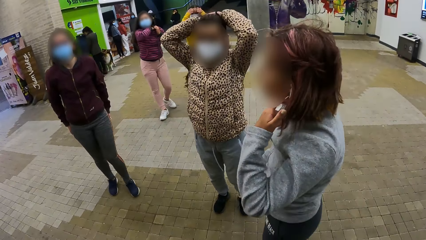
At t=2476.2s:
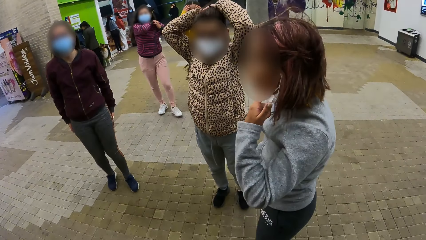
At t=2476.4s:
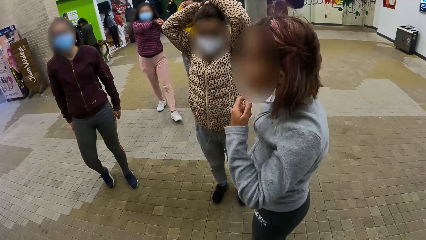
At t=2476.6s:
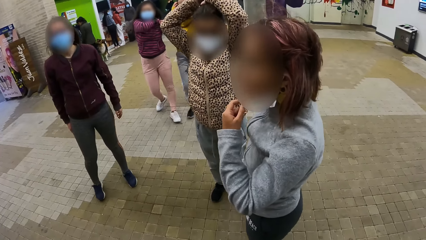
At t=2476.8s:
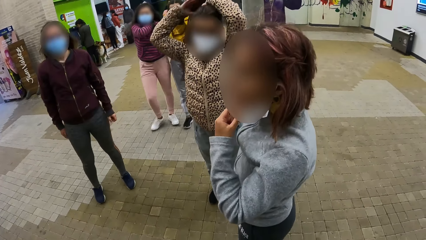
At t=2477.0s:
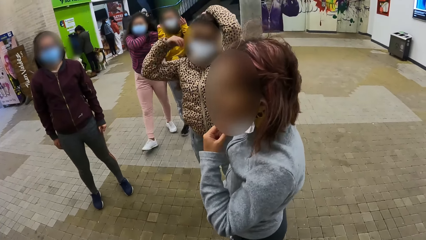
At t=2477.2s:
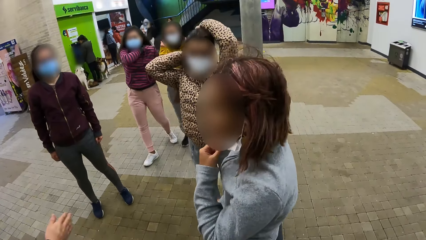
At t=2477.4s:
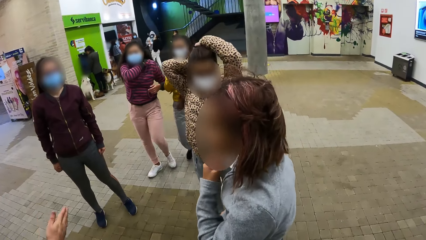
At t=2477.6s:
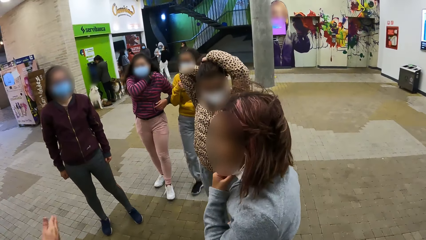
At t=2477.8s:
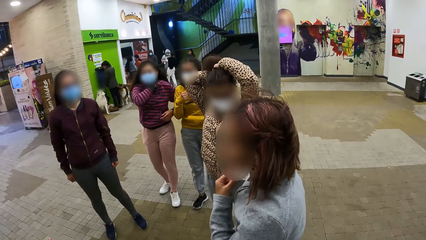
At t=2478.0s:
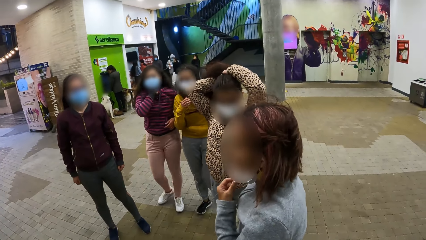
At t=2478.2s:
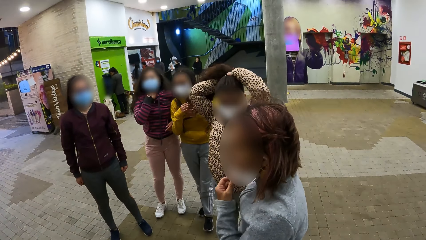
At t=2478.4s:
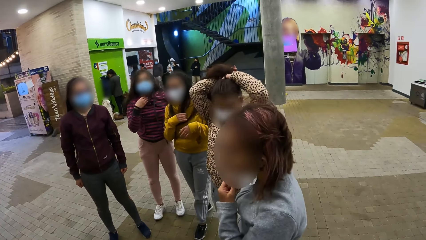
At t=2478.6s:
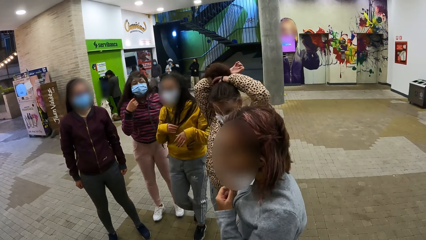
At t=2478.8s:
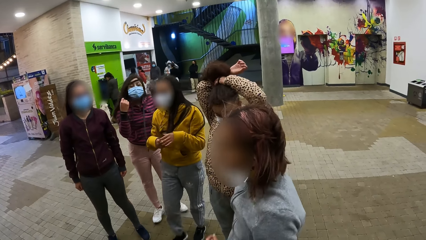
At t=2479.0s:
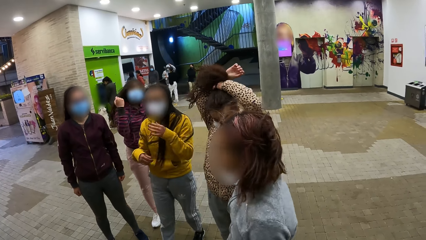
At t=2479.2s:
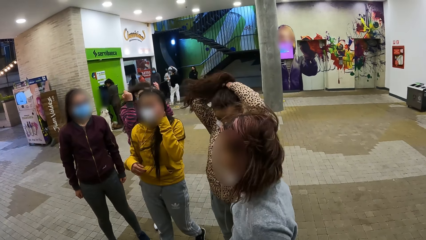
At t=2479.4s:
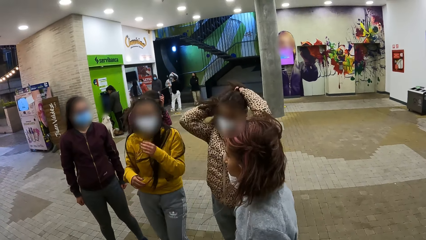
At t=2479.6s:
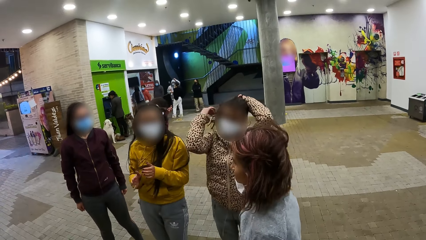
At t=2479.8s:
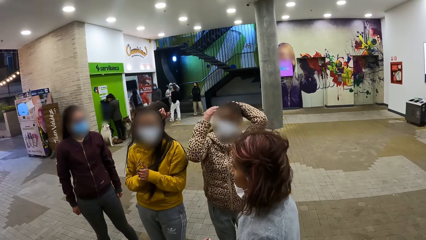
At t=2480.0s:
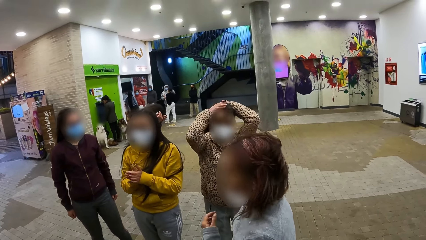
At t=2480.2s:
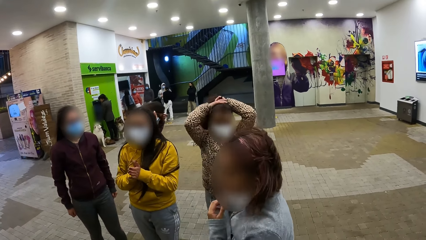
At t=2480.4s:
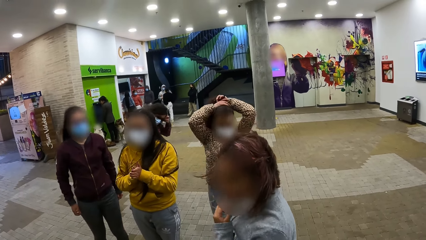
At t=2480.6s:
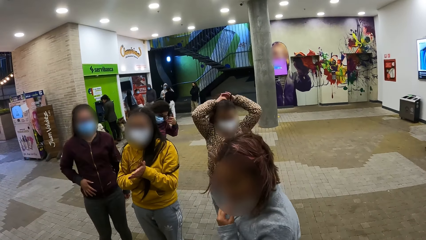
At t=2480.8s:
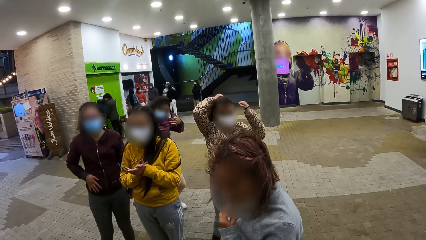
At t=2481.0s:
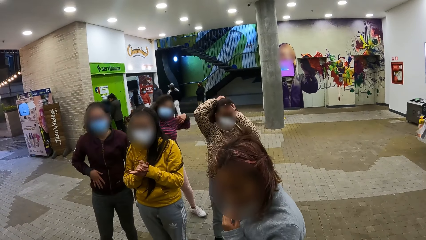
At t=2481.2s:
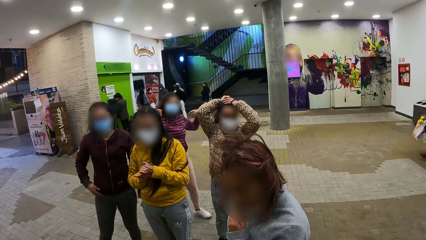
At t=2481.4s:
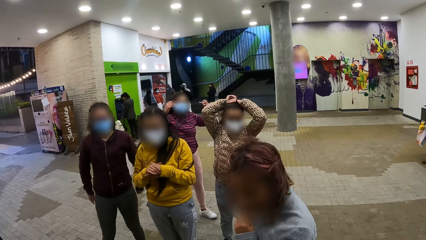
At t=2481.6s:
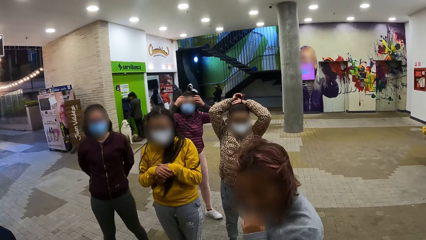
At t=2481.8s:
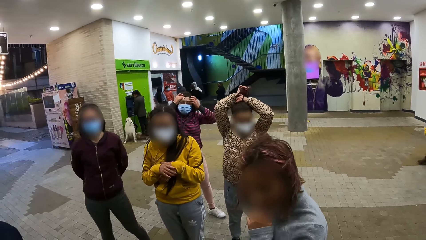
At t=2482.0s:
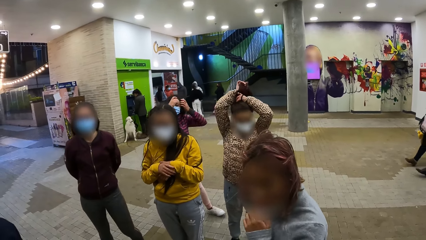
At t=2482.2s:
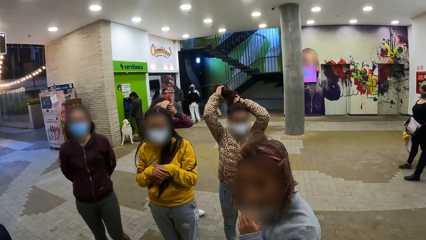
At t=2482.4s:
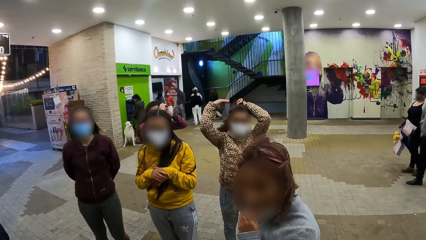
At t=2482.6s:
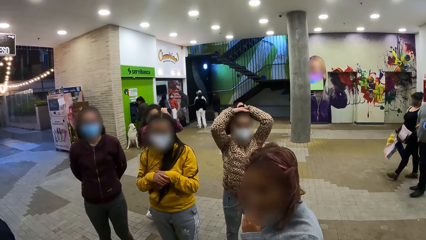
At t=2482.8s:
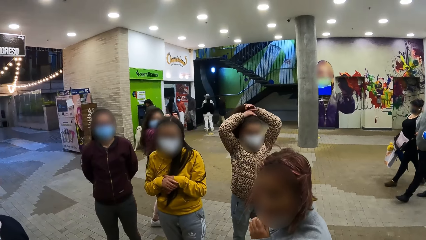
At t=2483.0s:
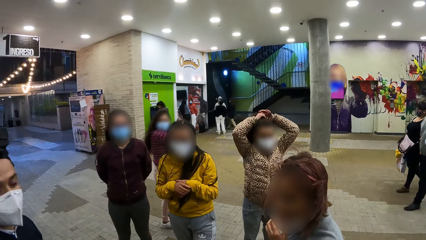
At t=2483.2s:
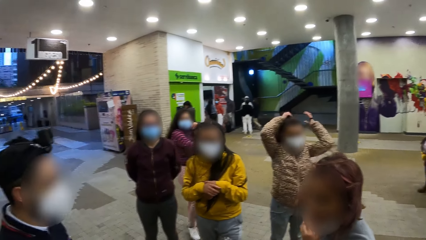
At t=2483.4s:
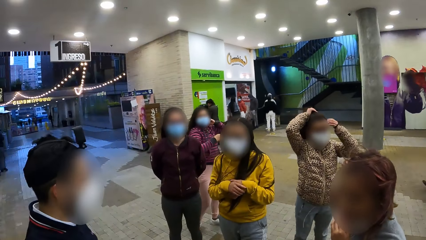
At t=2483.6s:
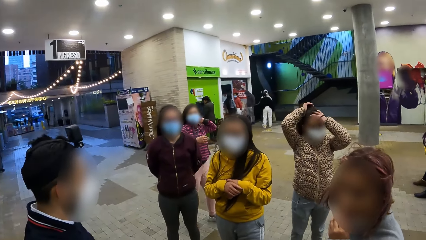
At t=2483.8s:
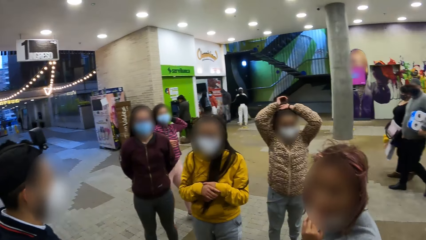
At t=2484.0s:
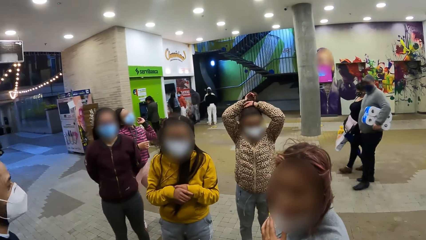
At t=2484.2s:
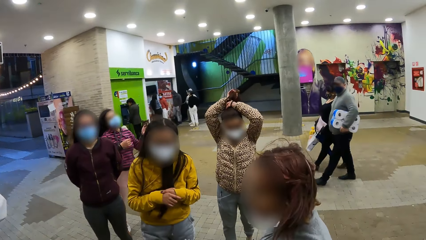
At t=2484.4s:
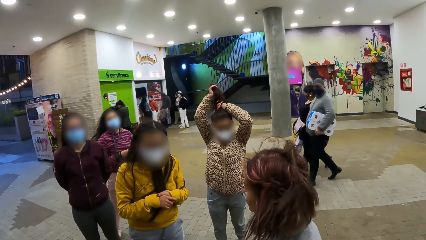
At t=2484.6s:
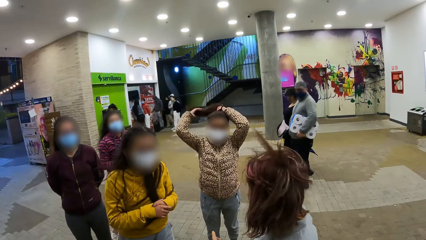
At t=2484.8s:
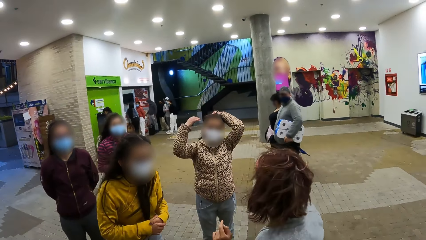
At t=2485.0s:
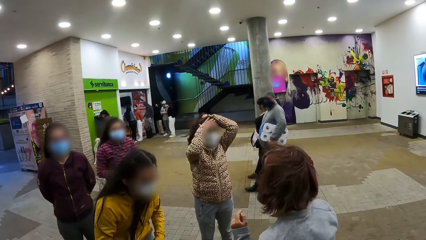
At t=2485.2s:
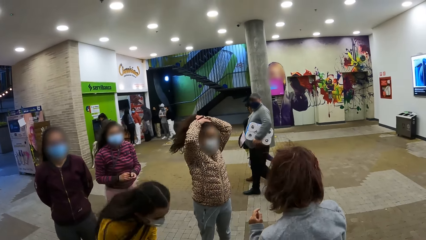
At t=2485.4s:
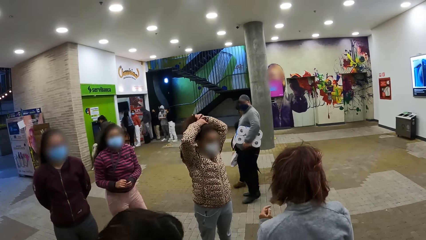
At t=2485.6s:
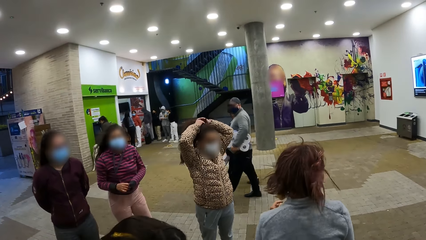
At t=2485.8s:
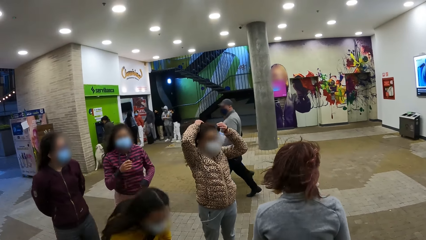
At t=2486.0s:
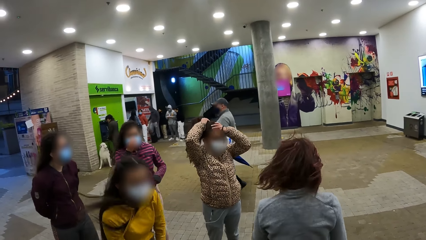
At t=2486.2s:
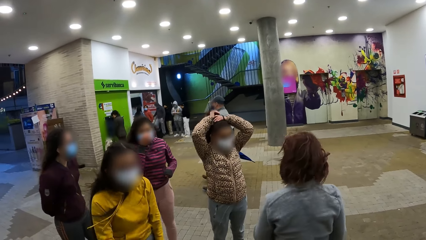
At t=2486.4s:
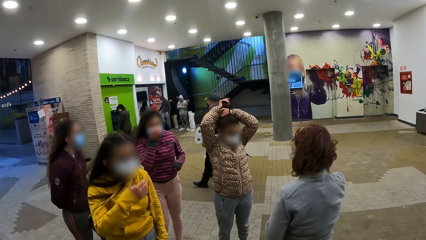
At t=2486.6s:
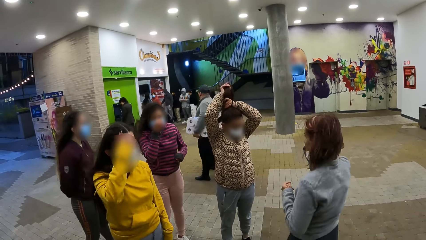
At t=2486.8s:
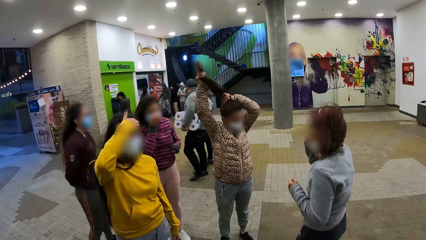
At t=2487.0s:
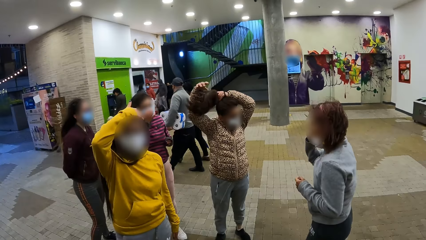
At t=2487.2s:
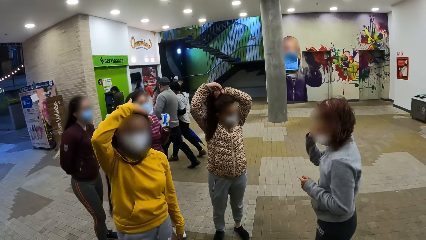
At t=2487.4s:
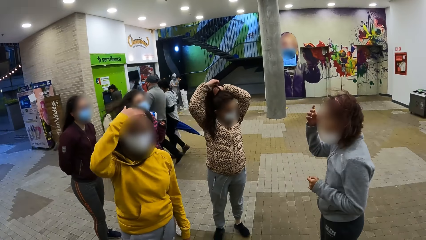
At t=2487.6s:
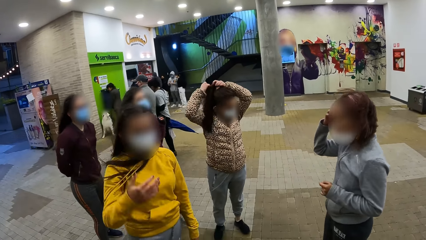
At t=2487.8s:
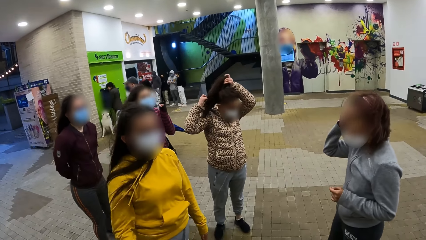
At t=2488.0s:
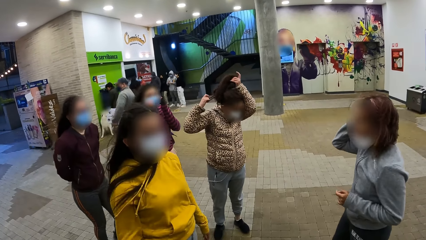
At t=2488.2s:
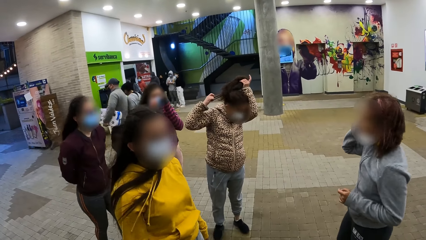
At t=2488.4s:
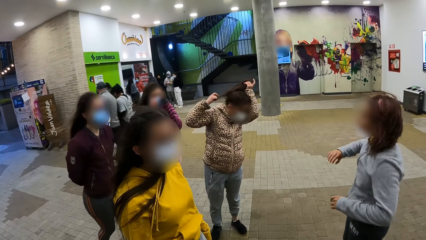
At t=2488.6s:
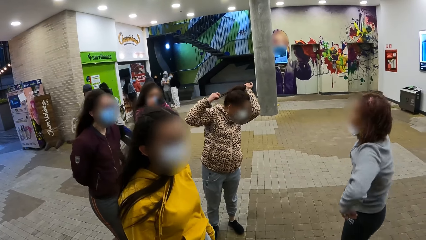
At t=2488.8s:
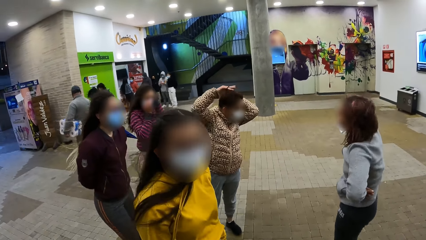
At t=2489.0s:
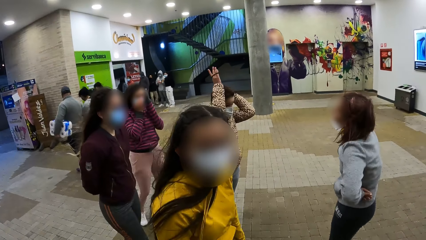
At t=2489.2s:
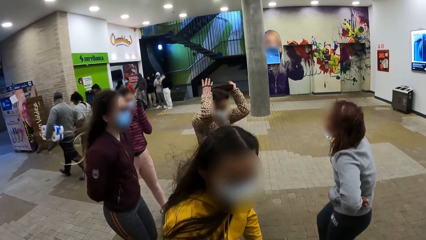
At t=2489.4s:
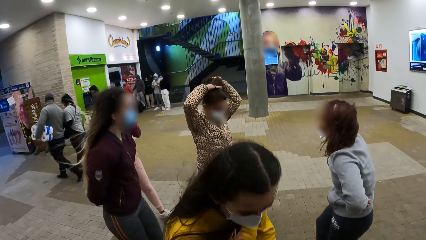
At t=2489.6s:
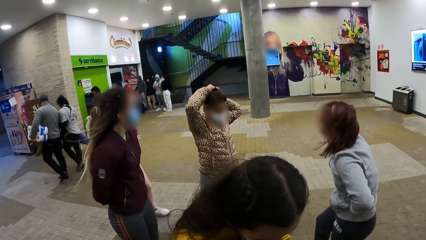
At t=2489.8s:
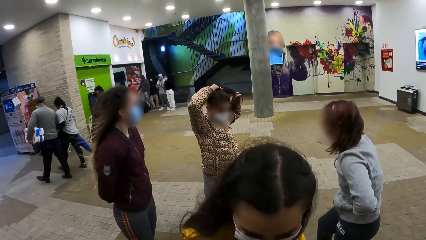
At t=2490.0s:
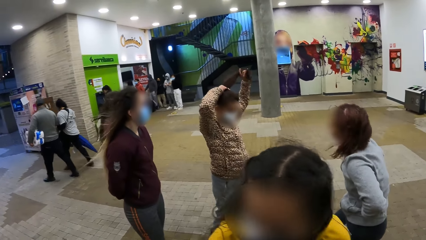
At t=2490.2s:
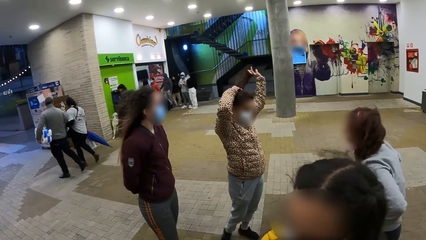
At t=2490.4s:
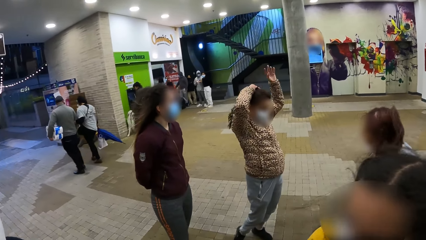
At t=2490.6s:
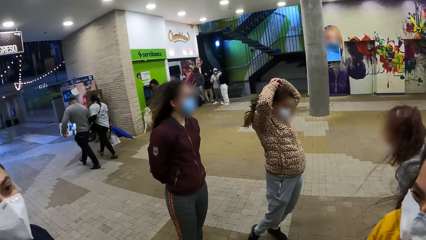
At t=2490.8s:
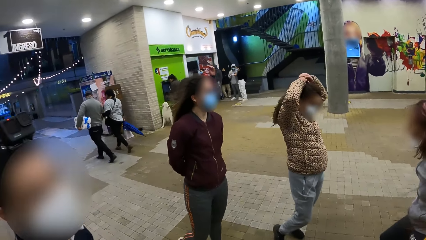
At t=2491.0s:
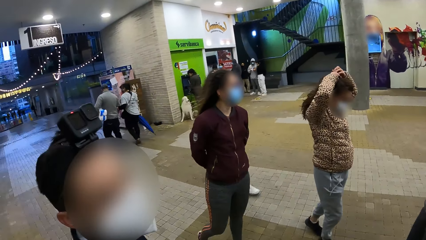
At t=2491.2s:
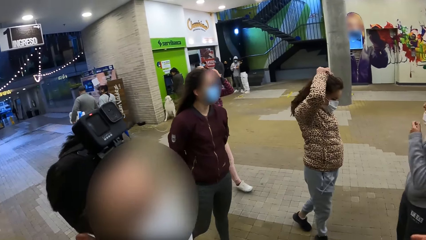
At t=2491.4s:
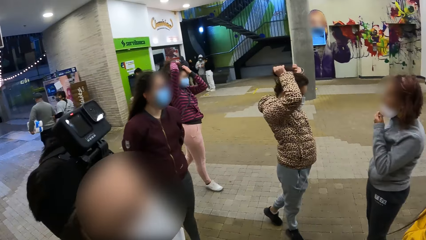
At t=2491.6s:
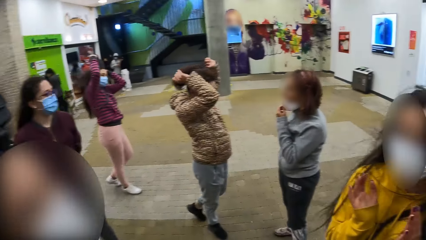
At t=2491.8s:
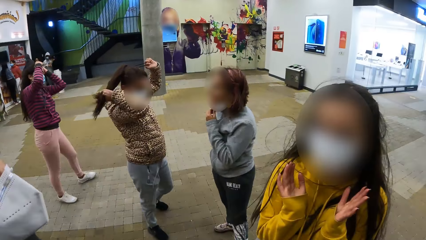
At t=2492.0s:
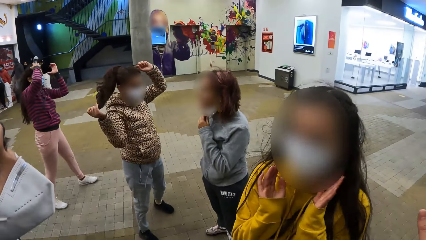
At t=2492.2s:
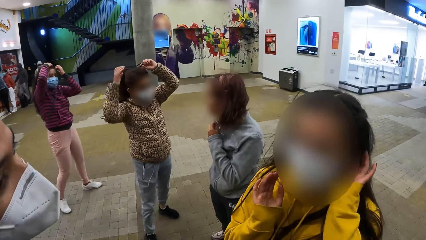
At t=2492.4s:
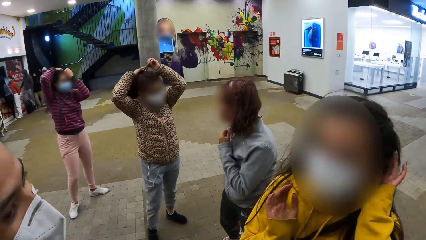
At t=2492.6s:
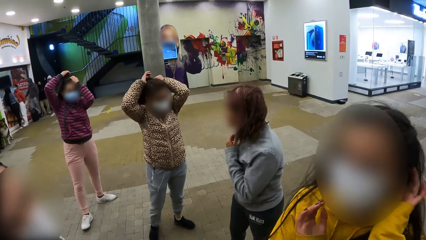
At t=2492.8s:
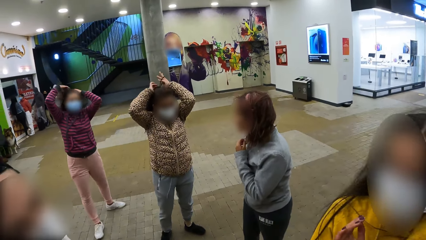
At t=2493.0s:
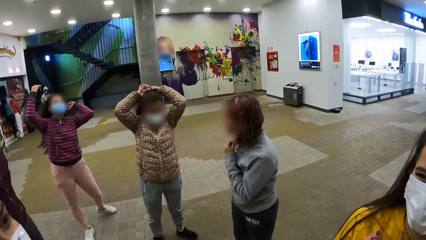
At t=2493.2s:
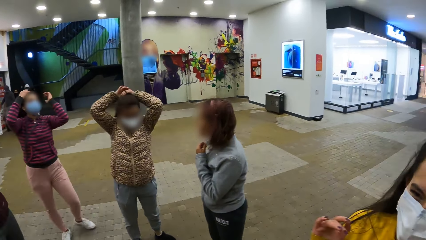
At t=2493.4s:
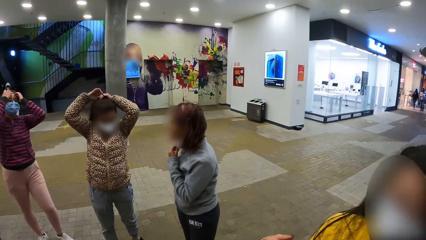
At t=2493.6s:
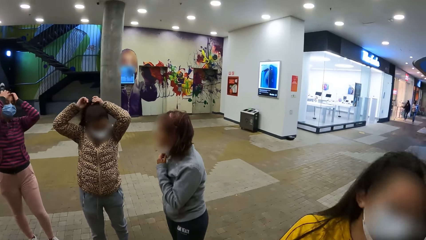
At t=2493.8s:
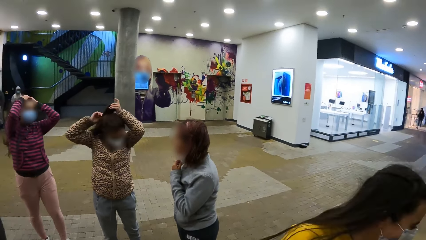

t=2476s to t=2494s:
A girl walks towards the leader and fixes her hair. The girl walks towards the leader, rubs her hands together and stares at the camera wearer. A man interacts with the group. The girl bends towards the ground, stands up, fixes her hair and walks towards the camera wearer. The camera wearer turns towards the man. They interact with the girl and the man.
